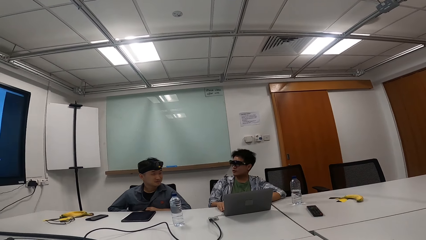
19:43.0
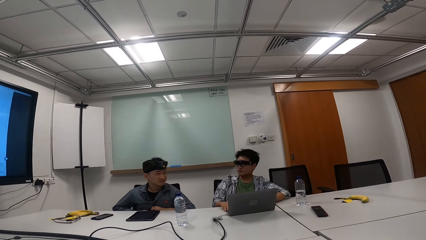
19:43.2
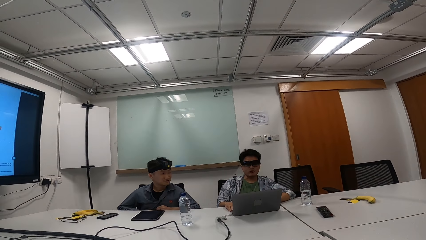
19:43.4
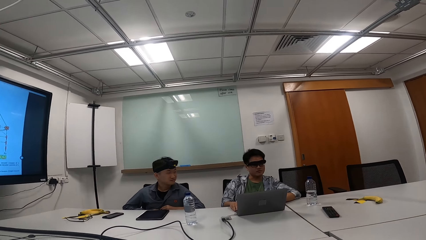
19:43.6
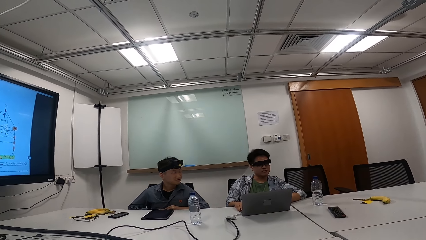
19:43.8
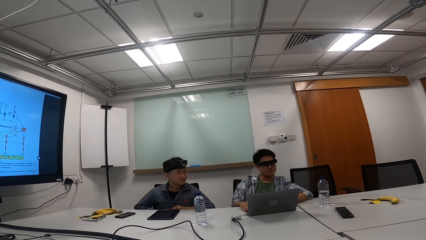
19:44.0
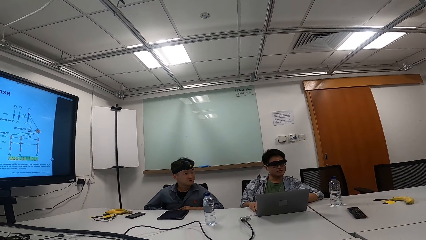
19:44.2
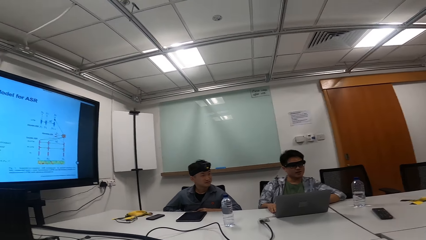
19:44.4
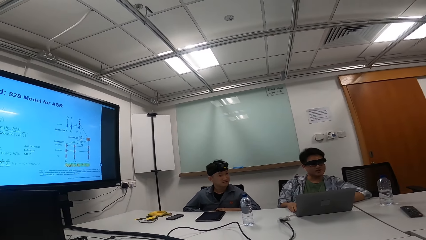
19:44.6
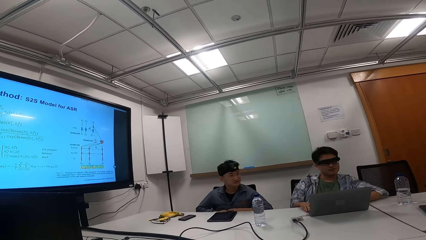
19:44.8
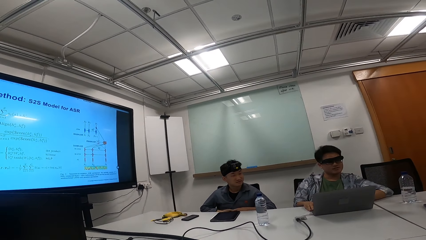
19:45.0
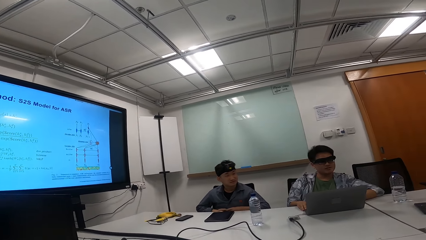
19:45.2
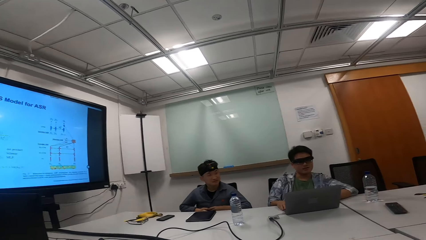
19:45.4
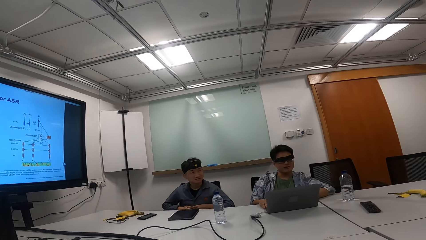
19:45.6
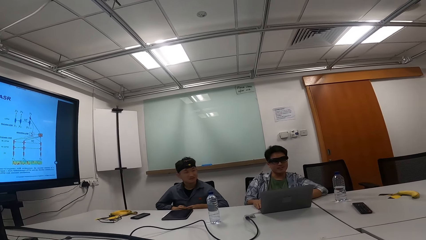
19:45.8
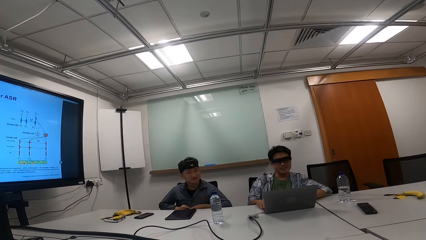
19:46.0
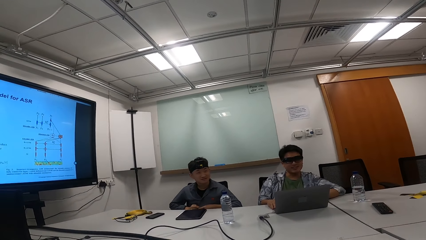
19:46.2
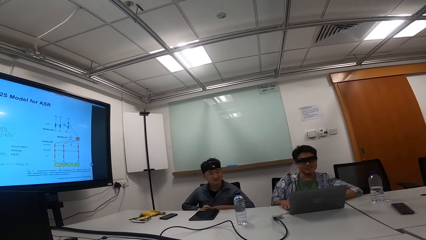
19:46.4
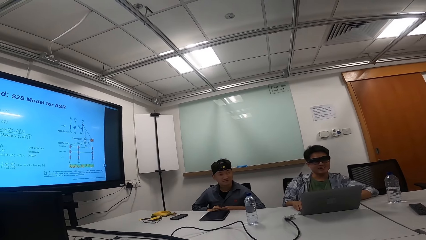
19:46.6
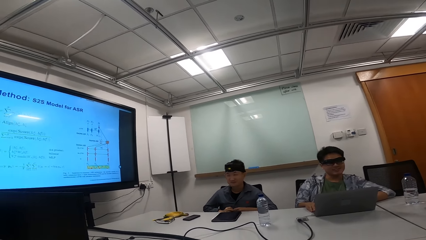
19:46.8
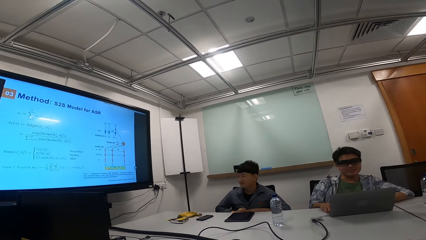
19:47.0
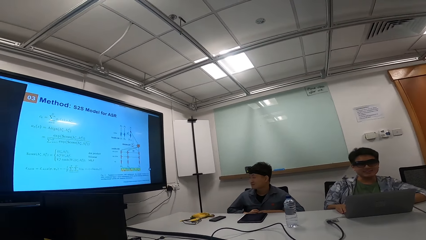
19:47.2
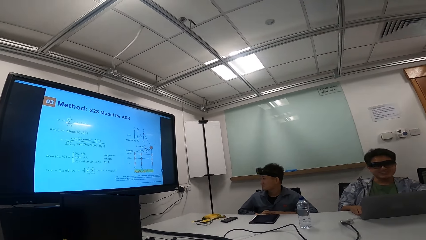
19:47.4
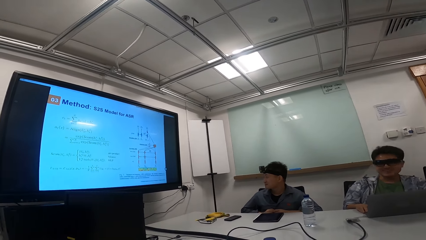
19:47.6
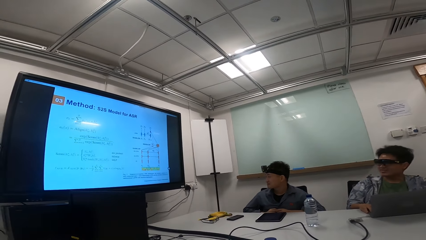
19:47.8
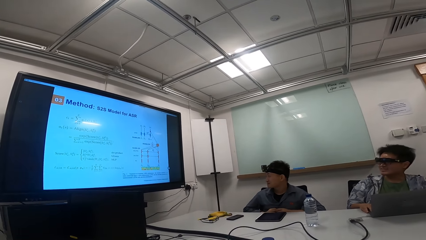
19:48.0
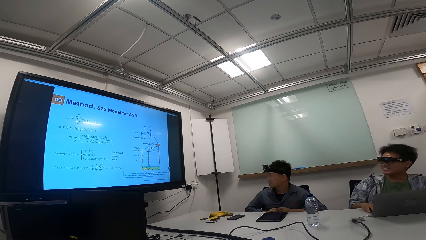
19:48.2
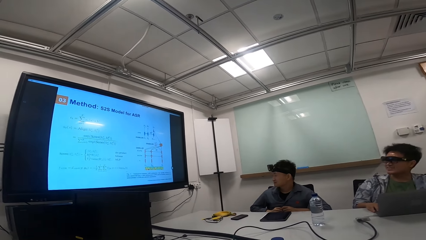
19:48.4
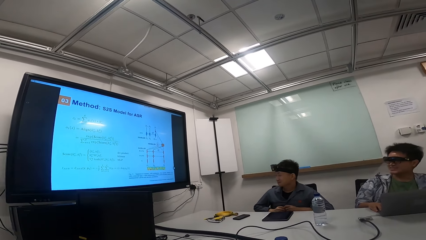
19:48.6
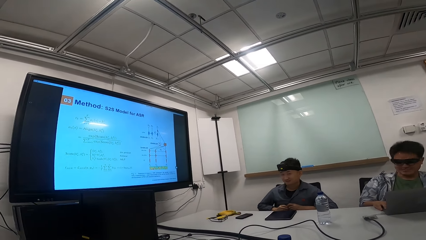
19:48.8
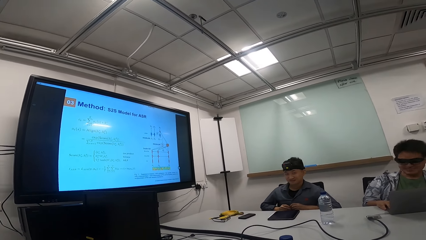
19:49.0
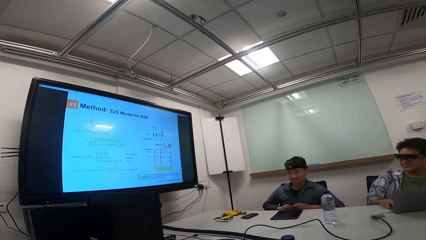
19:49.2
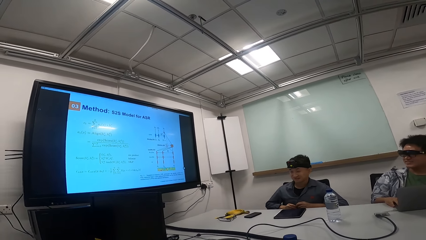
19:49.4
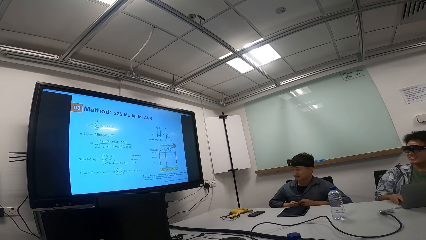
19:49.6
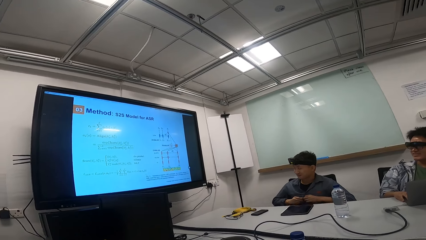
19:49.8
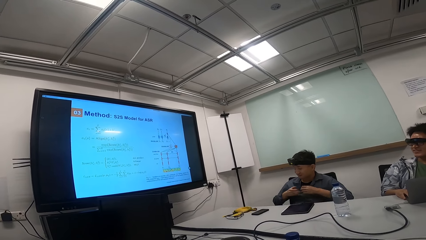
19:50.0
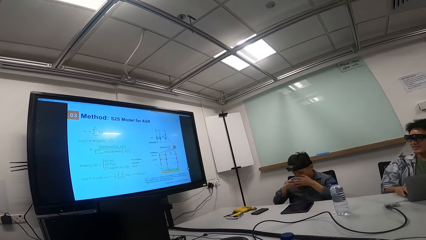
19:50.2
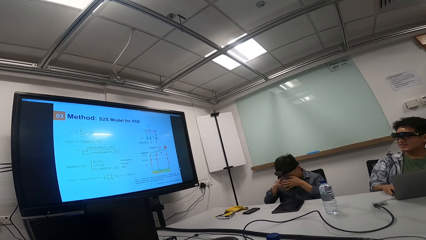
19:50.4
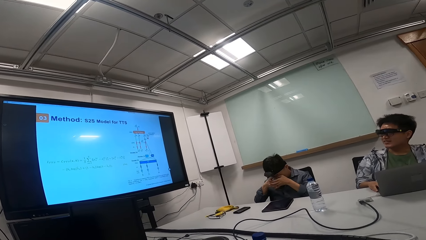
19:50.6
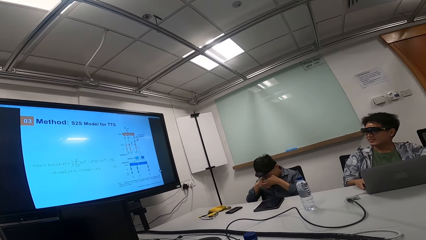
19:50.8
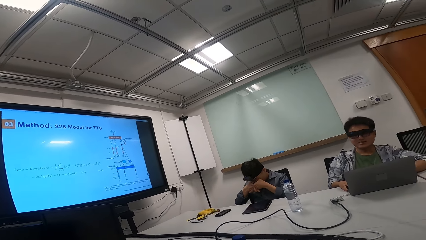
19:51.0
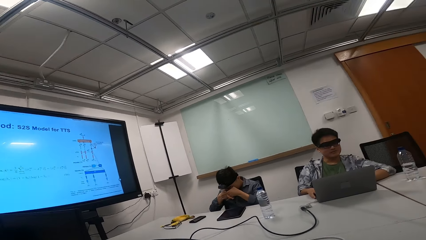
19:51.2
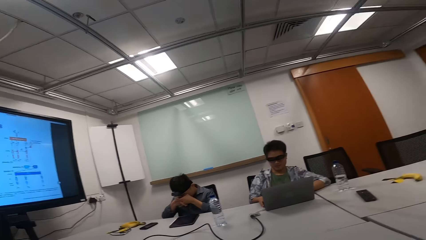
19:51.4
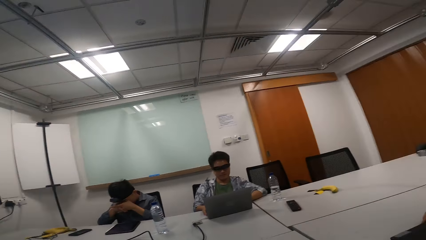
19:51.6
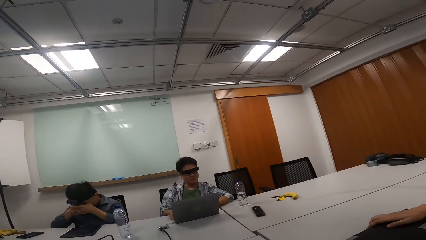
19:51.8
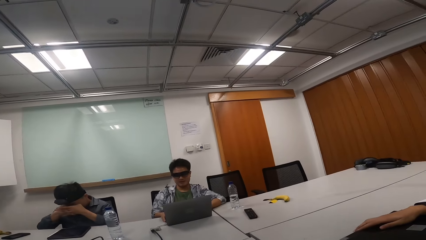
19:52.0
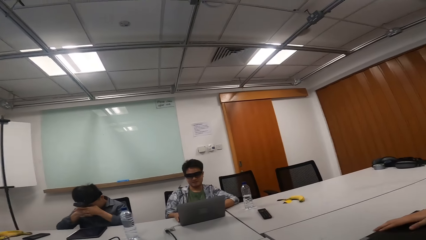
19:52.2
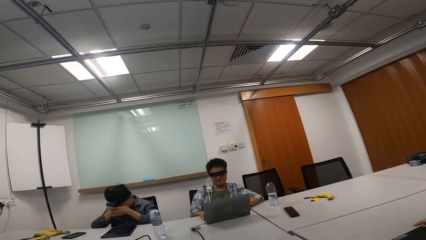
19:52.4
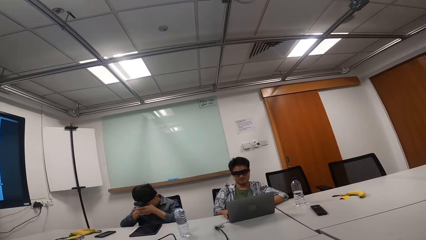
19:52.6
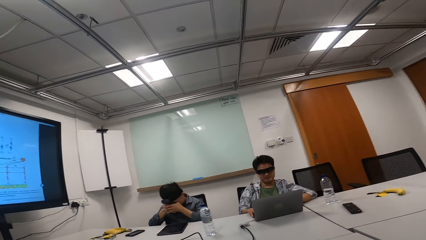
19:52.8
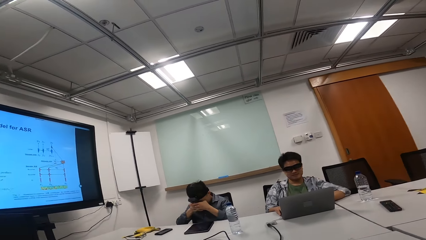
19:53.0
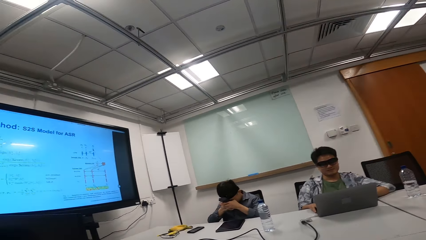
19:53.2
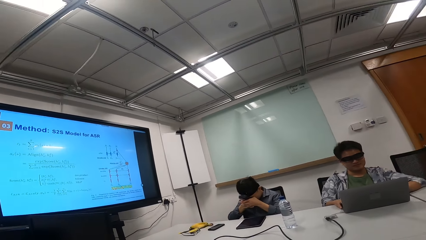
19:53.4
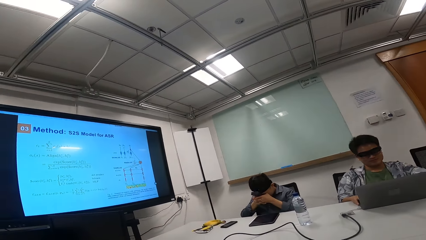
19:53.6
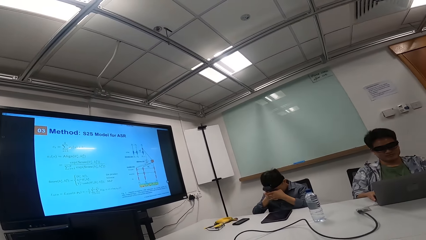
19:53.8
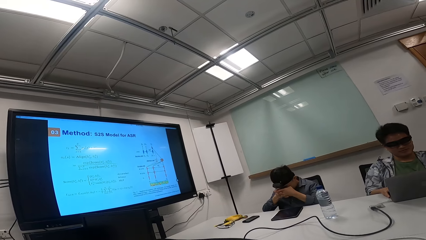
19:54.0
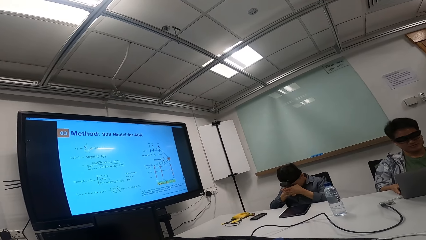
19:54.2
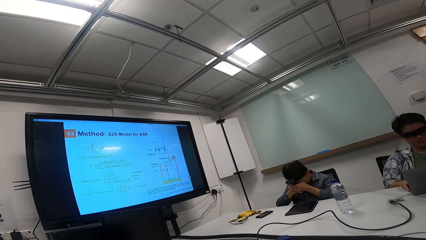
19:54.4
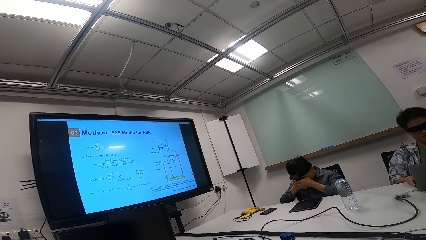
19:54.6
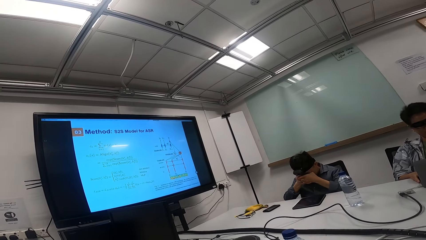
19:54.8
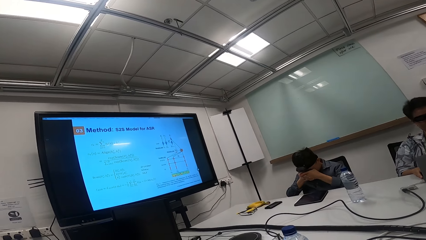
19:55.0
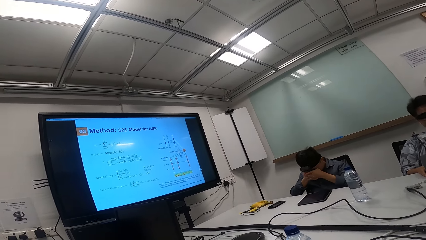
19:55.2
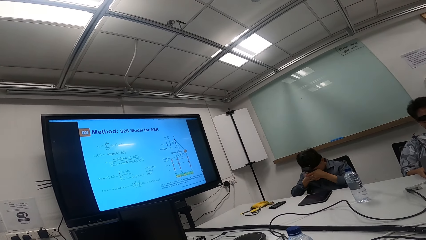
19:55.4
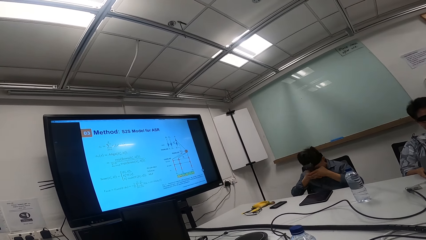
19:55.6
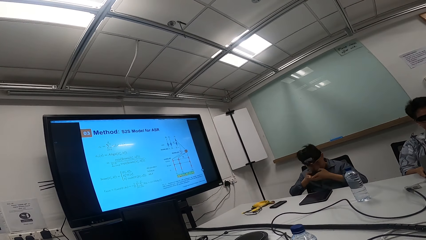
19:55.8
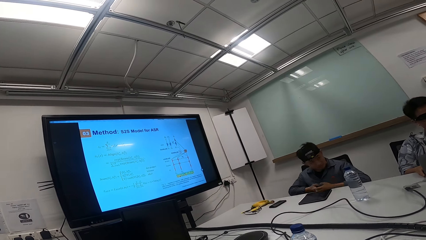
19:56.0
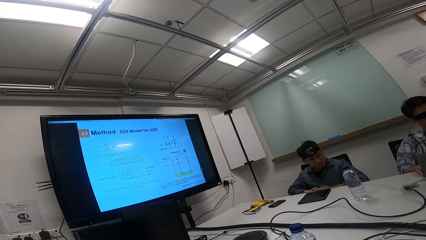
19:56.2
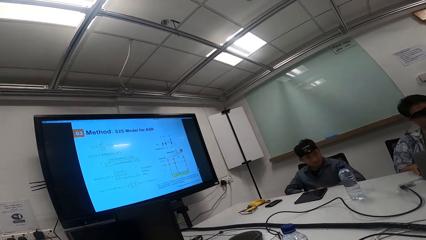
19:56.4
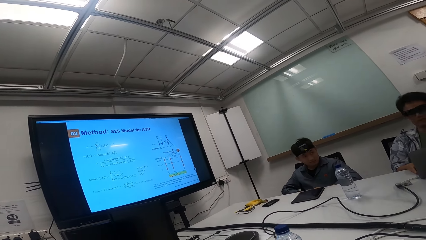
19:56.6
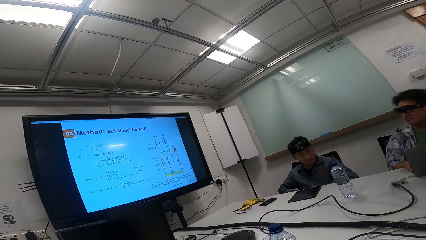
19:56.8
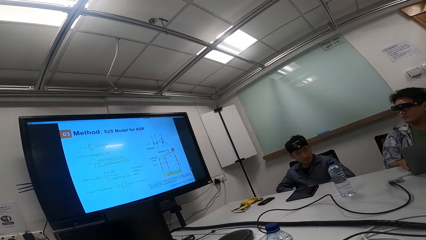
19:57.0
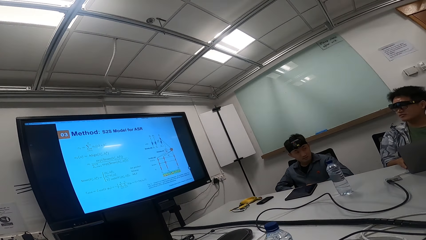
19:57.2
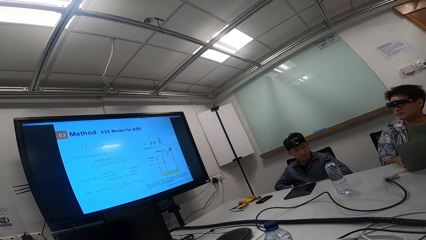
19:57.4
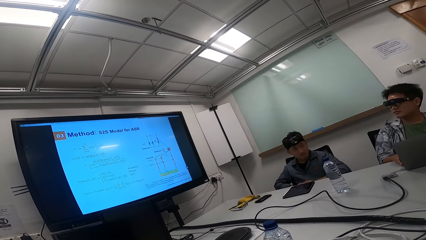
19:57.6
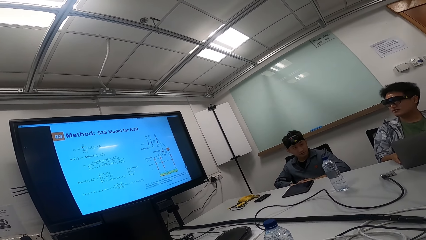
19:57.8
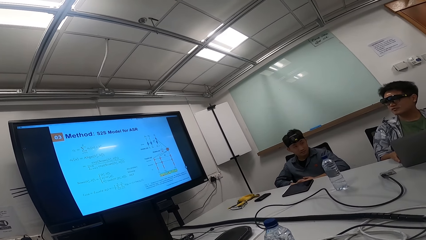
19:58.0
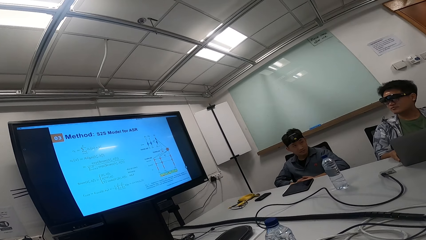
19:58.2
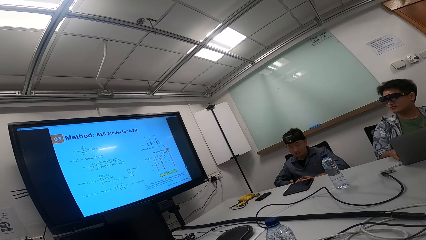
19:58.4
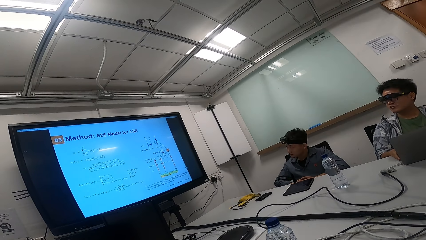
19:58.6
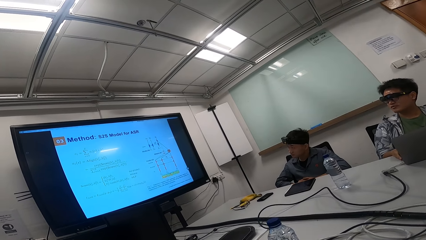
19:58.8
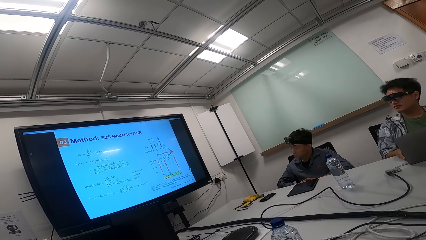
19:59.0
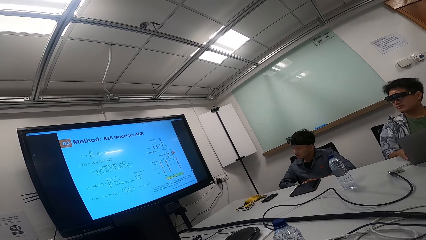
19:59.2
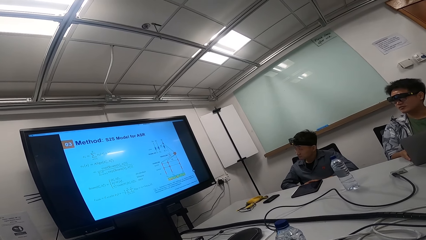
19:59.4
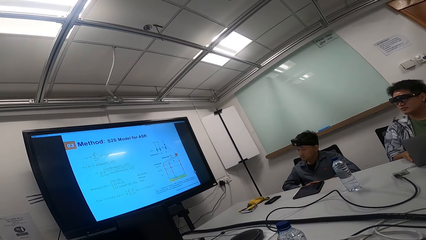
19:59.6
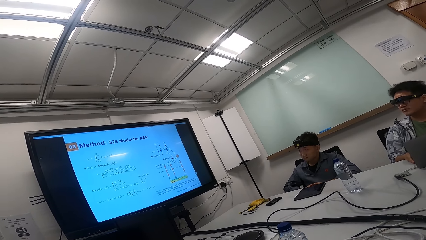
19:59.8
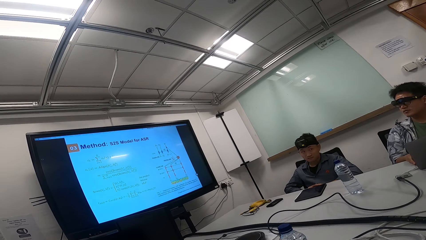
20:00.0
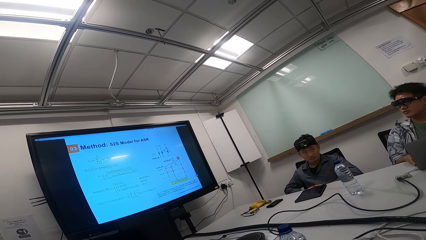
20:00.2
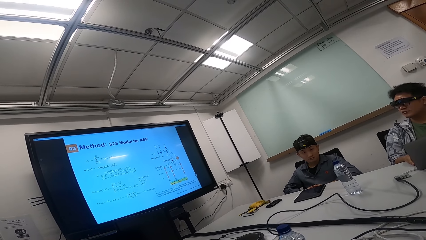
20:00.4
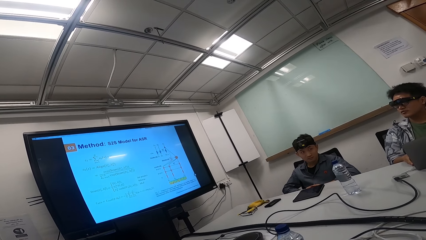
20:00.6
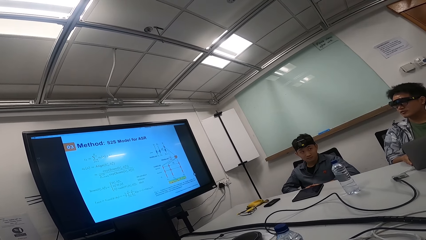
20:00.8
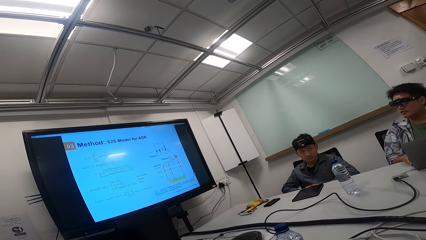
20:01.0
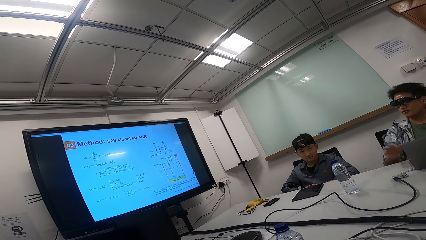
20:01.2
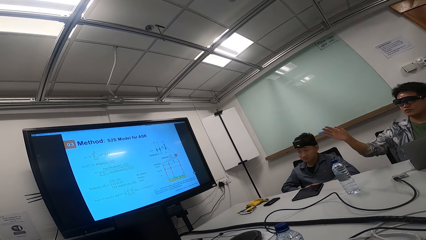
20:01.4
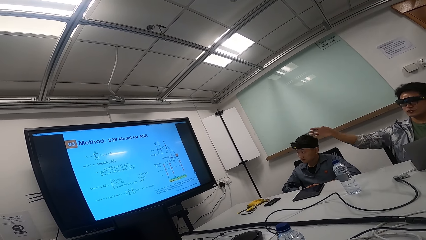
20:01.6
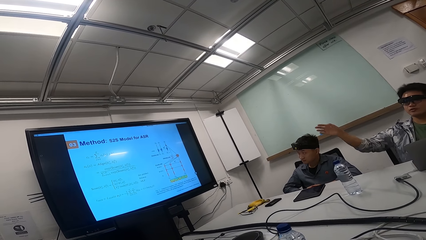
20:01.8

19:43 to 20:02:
A person looks at another person. The first person looks at the television. The other person looks at the television. The first person touches the eye, moves both hands to the face and removes both hands from the eye. The other person looks at the screen. The first person looks at the television.
